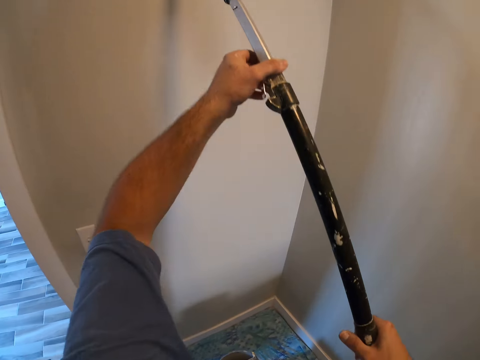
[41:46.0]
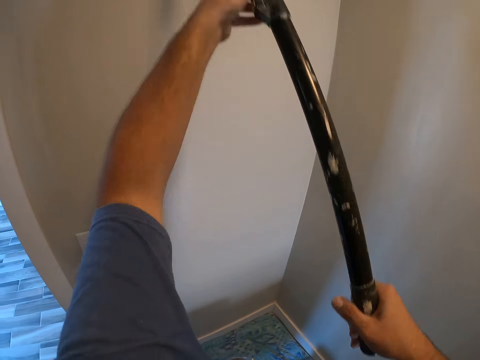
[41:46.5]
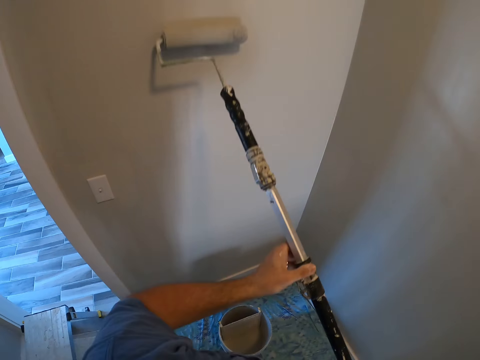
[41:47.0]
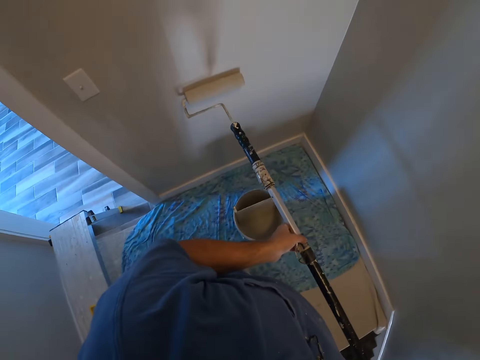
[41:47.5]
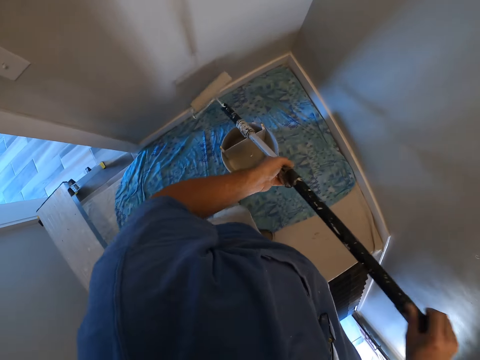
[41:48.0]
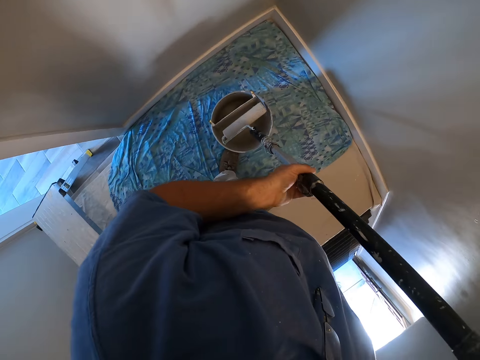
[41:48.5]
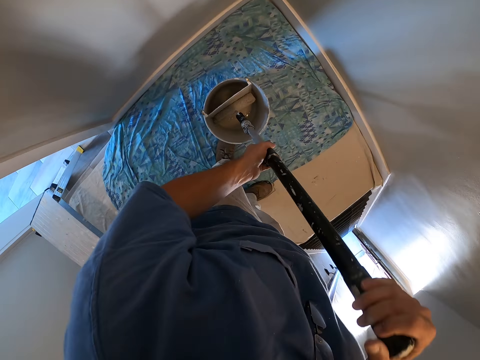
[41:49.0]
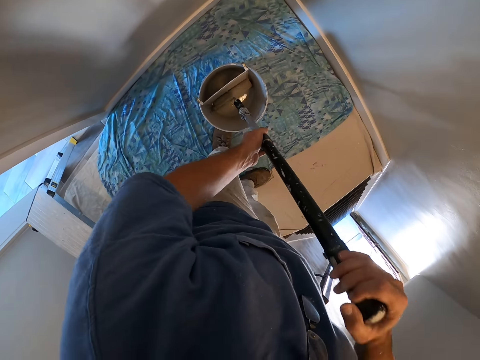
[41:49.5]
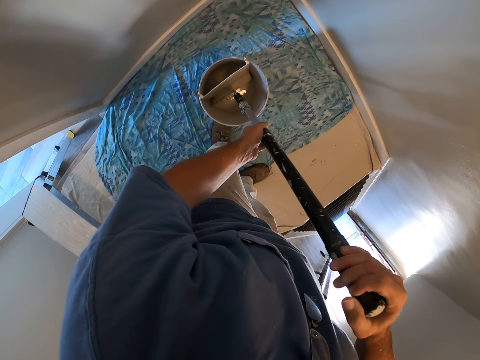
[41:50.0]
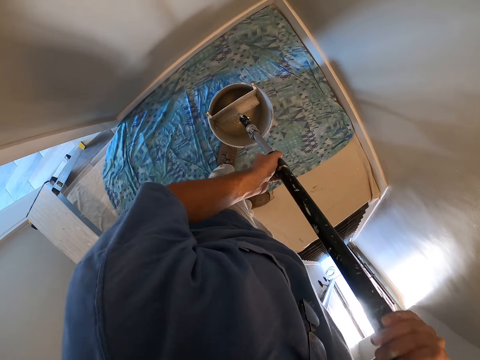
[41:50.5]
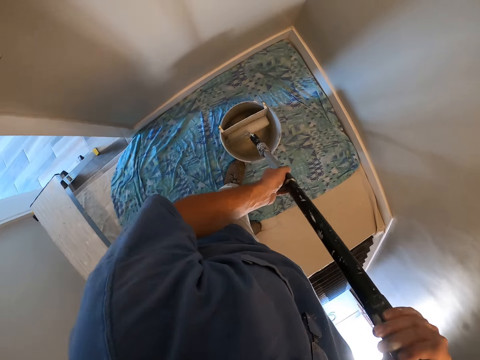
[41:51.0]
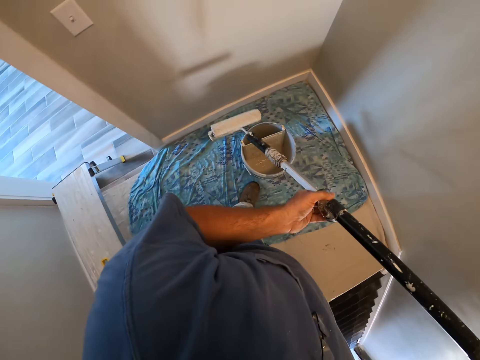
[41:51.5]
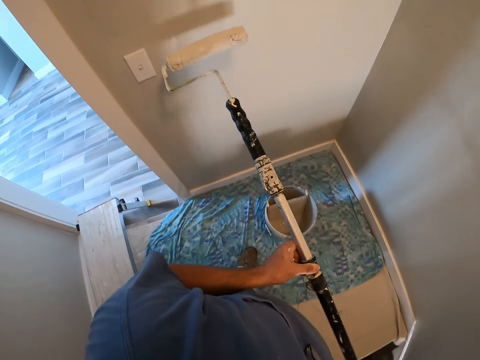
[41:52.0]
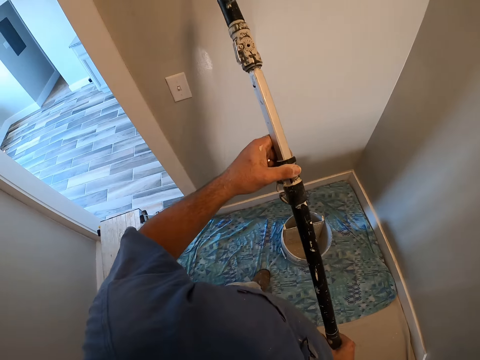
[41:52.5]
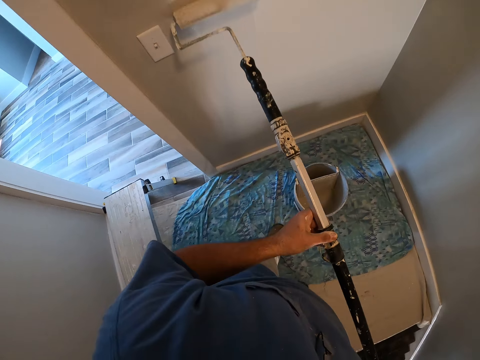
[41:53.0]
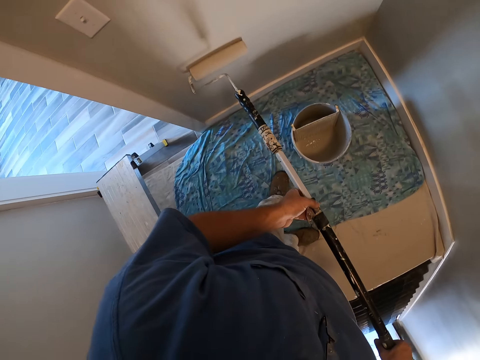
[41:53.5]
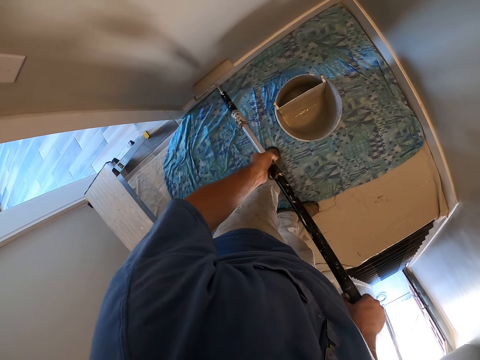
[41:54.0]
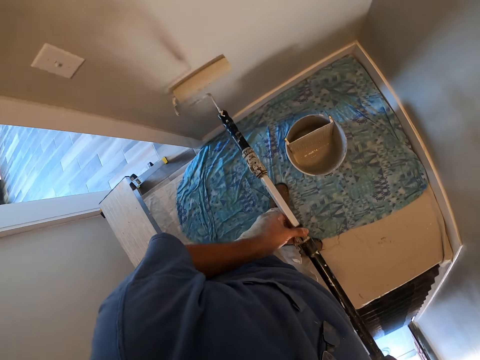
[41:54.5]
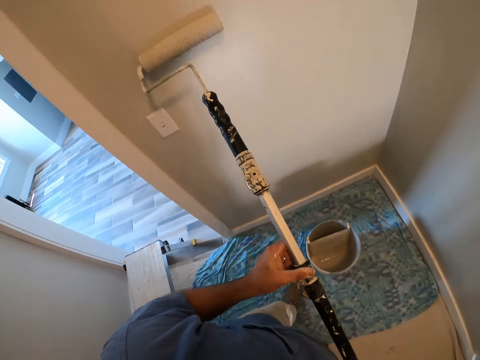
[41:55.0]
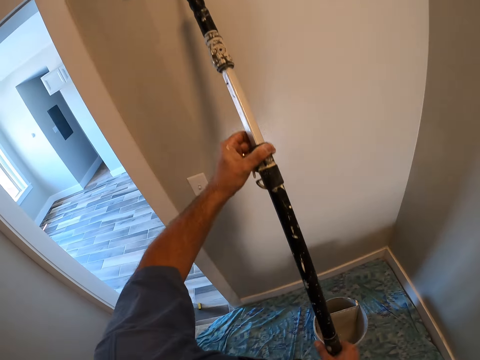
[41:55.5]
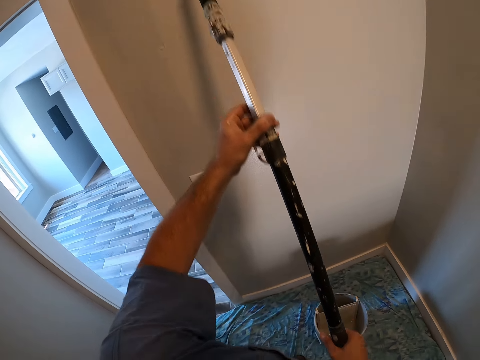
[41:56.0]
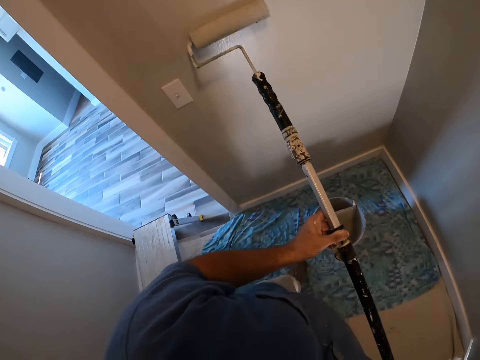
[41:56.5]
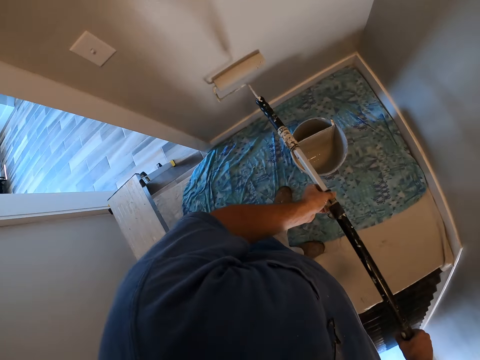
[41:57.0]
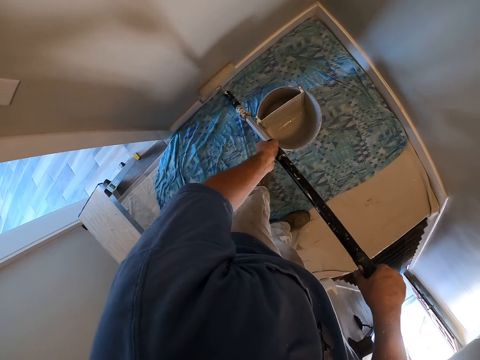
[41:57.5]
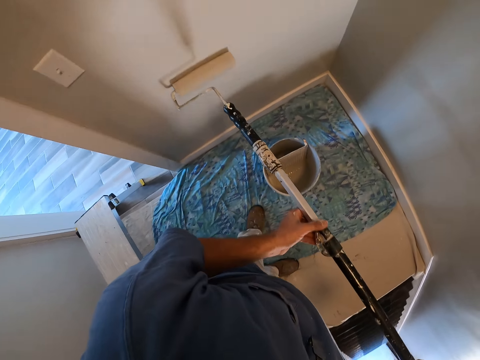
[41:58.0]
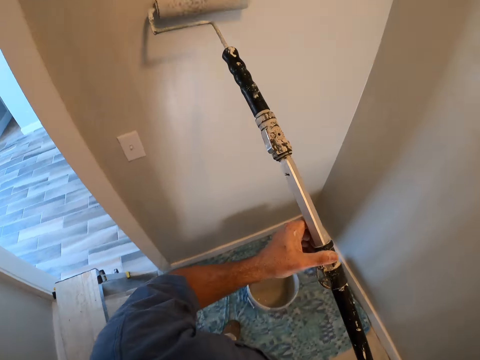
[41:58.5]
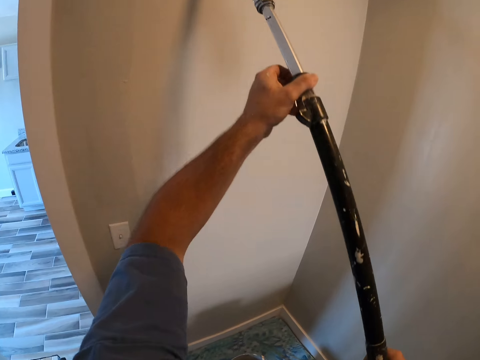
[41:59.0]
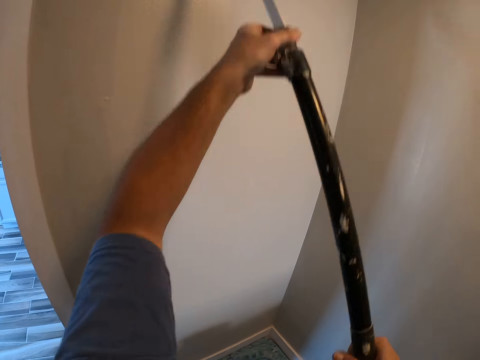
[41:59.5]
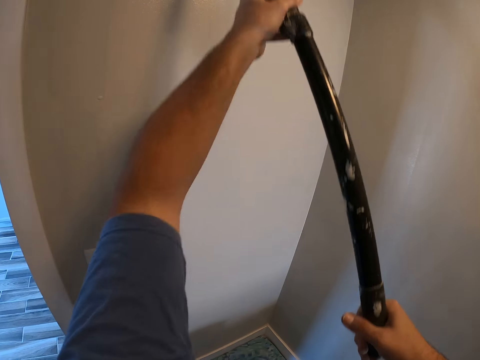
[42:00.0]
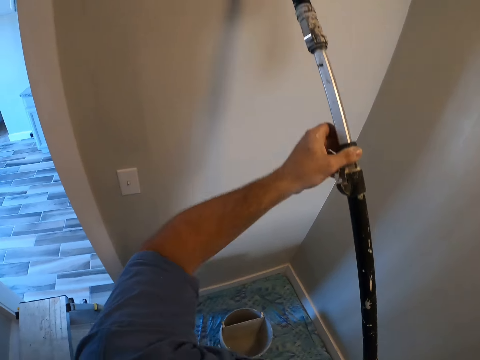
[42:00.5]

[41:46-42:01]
The camera wearer stops painting the wall. They dip the paint roller in the container with paint and get more paint from the paint container. They take out the paint roller from the container with paint. They paint the wall of the room with the paint roller.

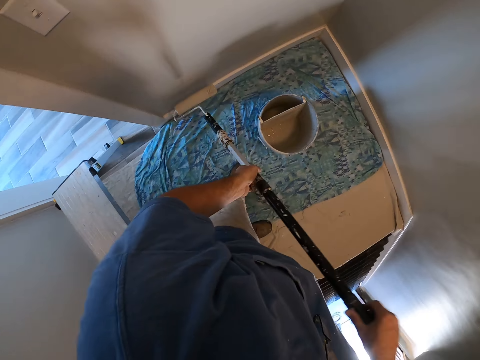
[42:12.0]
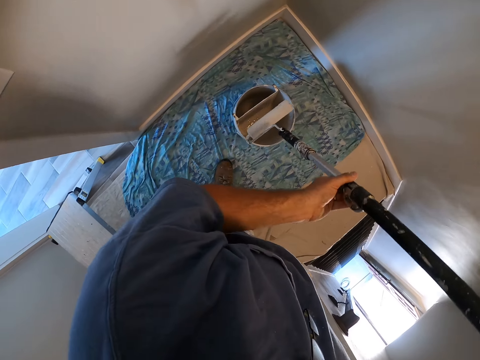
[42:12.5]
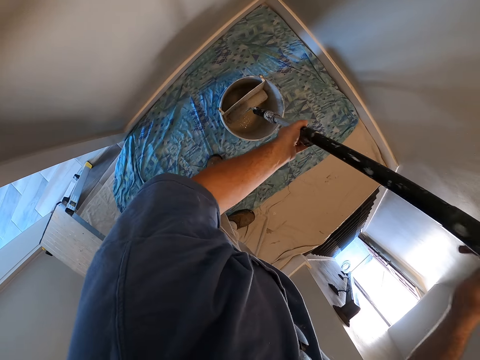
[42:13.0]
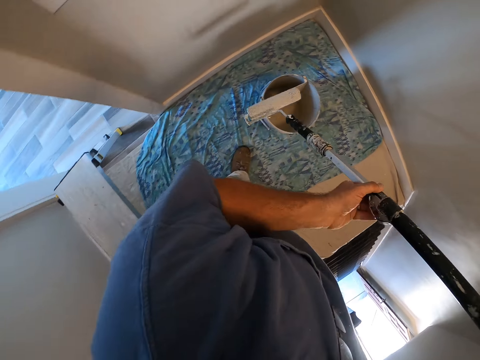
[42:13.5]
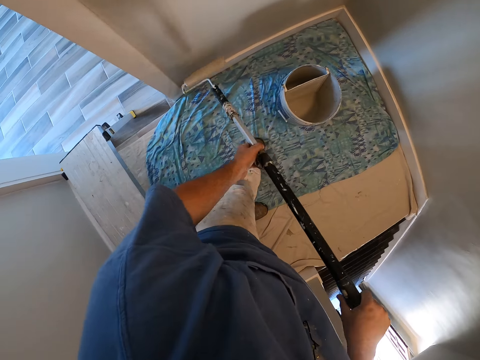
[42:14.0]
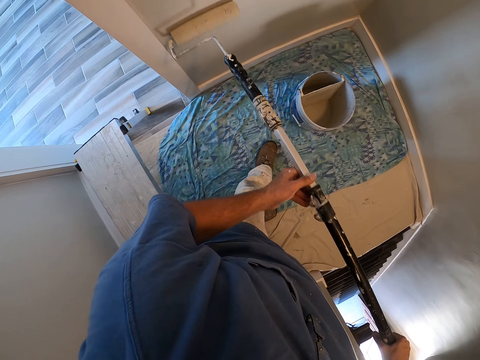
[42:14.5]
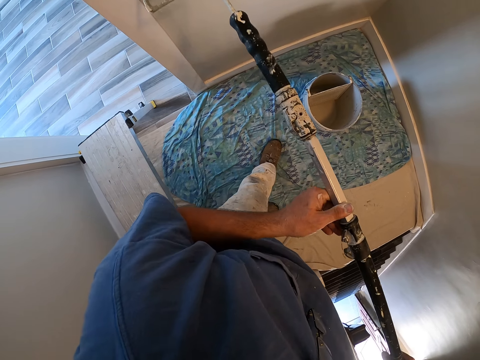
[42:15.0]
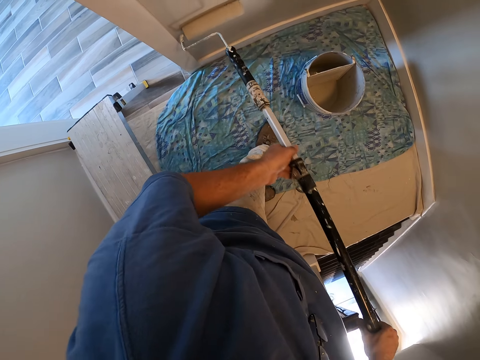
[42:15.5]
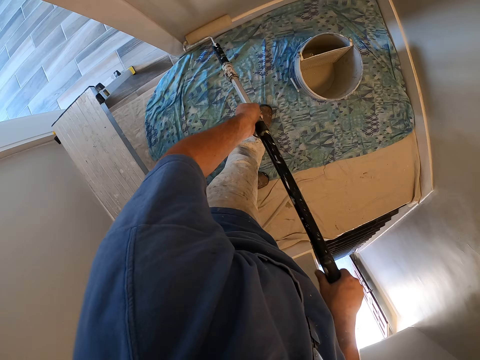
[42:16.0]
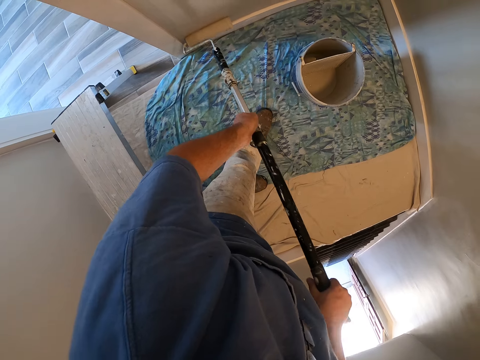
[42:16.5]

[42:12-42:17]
The camera wearer stops painting the wall. They dip the paint roller in the container with paint and get more paint from the paint container. They take out the paint roller from the container with paint. They paint the wall of the room with the paint roller.

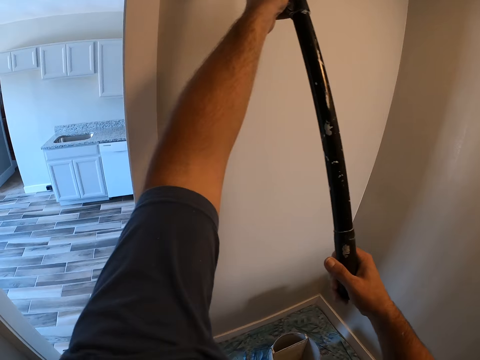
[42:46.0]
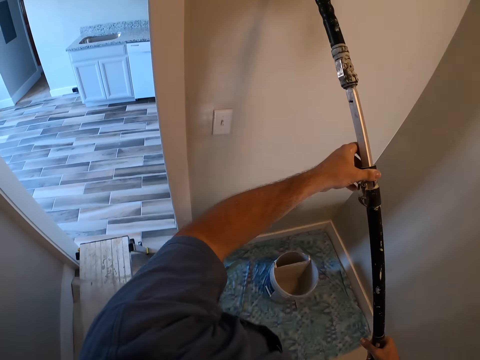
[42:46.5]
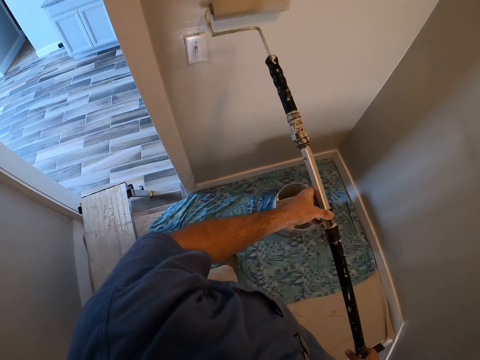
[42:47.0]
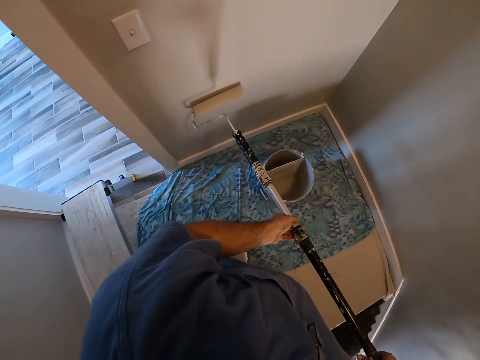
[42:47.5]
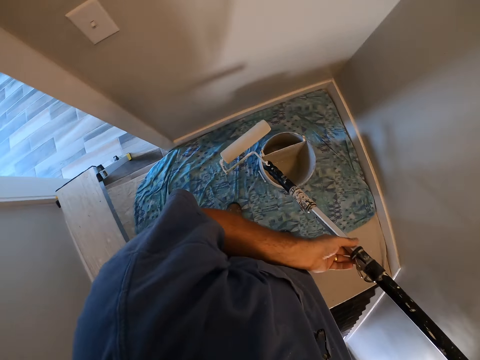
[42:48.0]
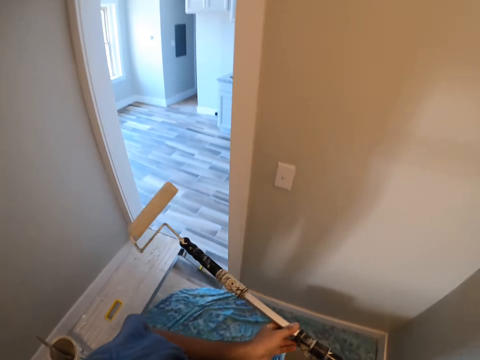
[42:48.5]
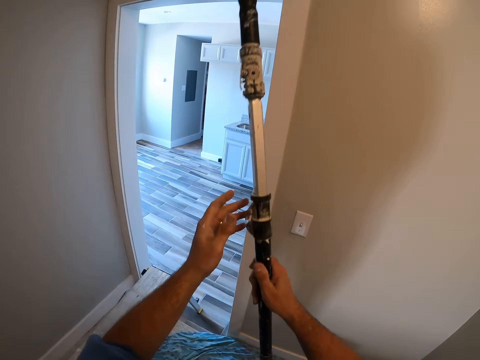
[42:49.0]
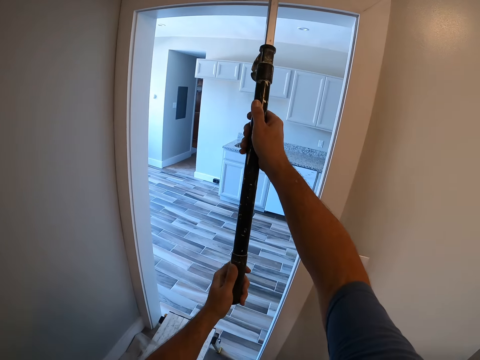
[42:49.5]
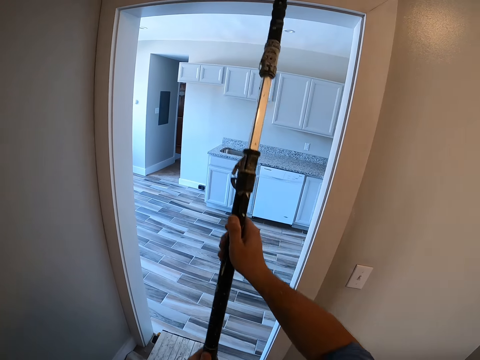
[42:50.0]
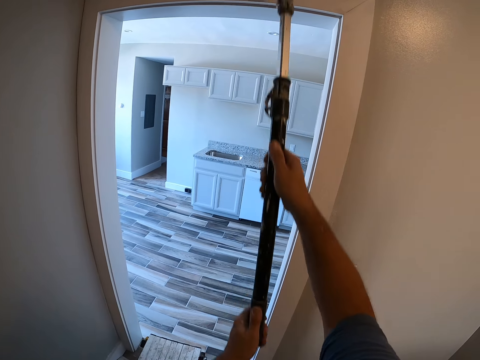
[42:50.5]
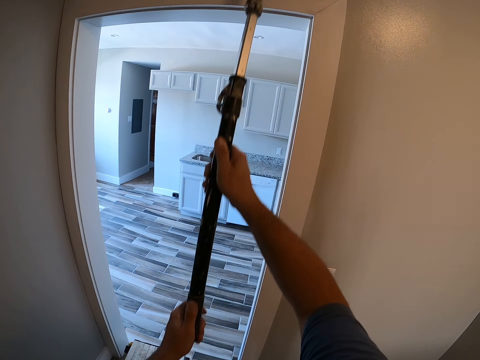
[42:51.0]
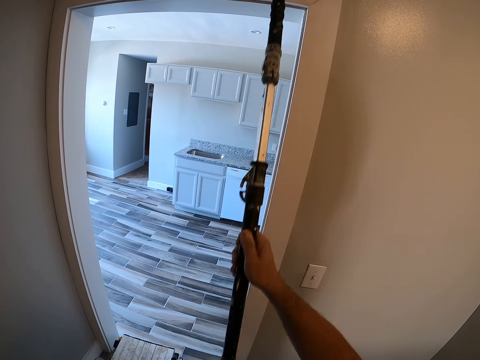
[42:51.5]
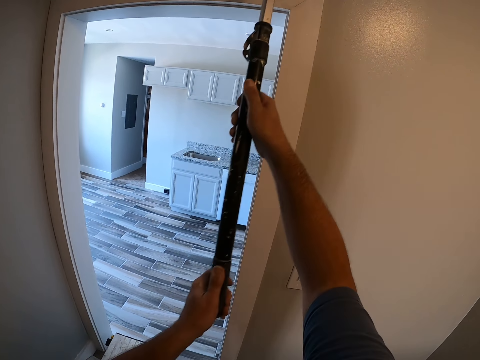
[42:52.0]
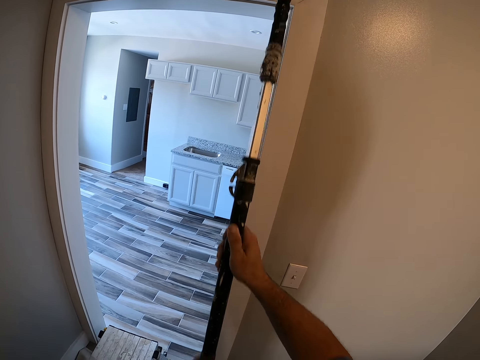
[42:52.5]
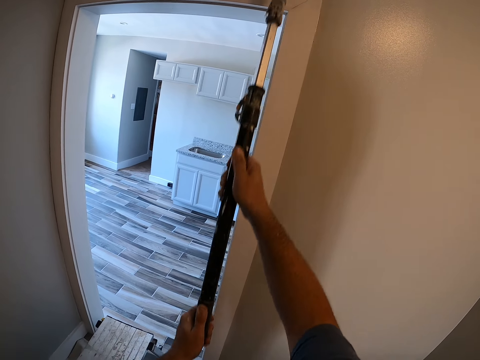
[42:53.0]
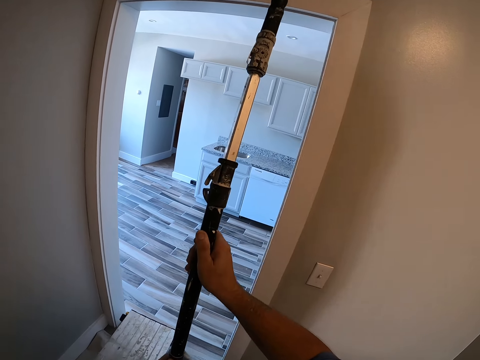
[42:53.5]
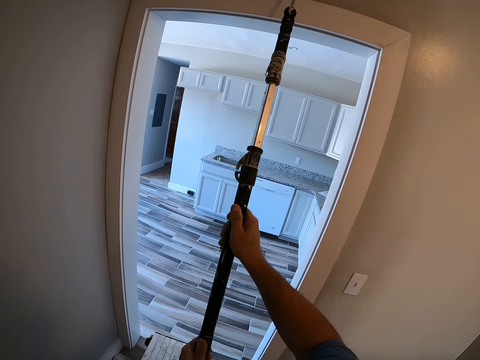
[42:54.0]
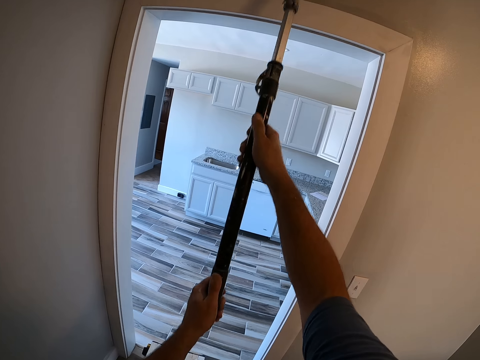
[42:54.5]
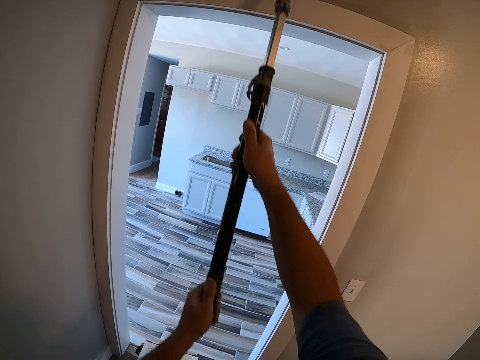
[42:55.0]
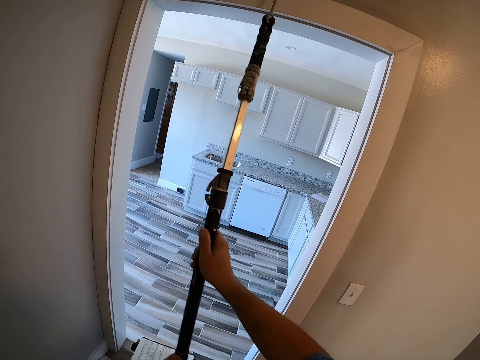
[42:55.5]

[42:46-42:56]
The camera wearer stops painting the wall. They paint the wall with the paint roller.
